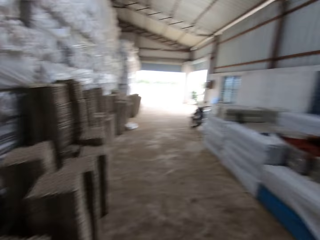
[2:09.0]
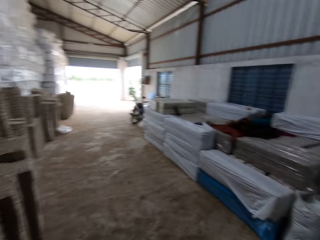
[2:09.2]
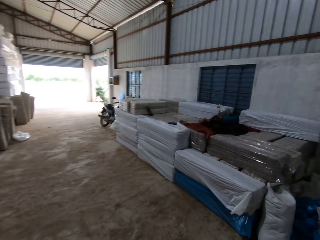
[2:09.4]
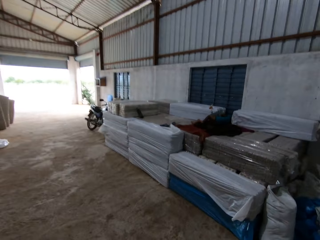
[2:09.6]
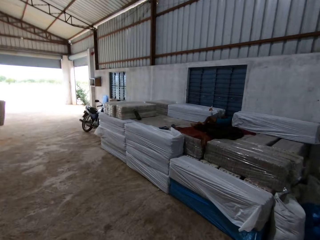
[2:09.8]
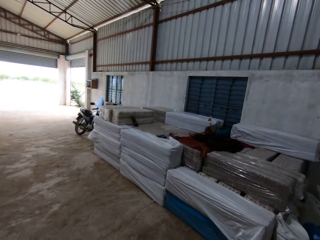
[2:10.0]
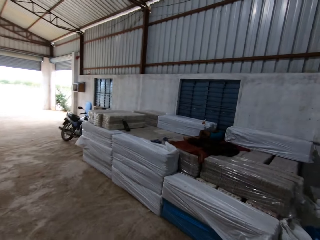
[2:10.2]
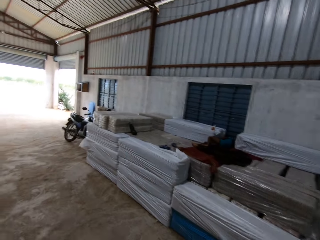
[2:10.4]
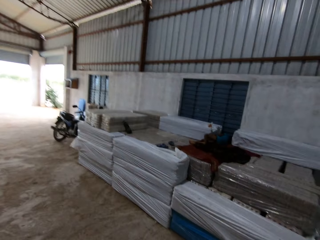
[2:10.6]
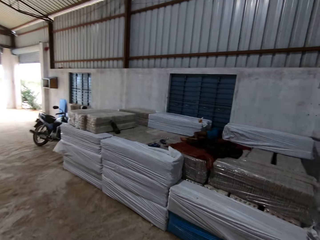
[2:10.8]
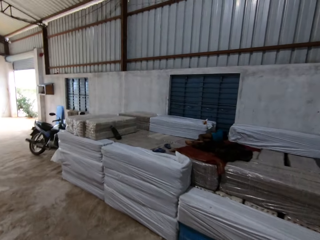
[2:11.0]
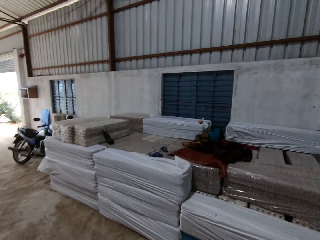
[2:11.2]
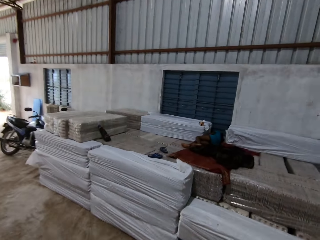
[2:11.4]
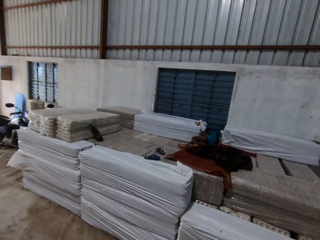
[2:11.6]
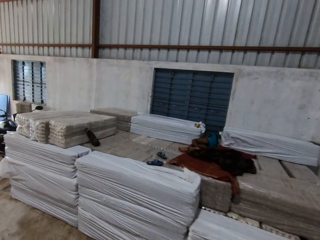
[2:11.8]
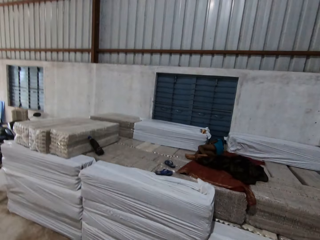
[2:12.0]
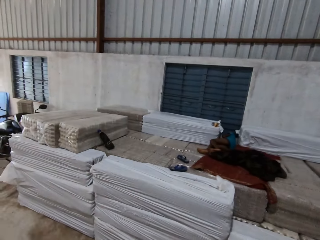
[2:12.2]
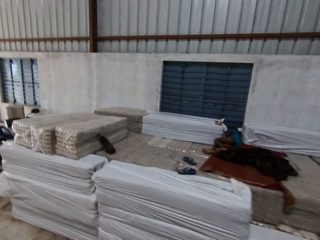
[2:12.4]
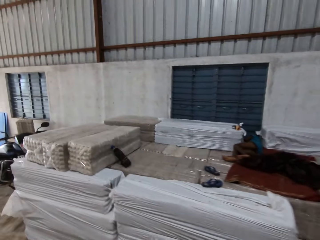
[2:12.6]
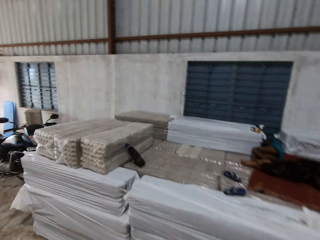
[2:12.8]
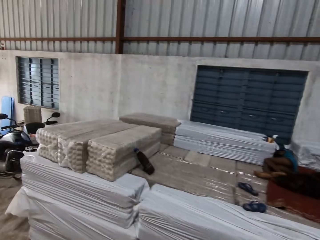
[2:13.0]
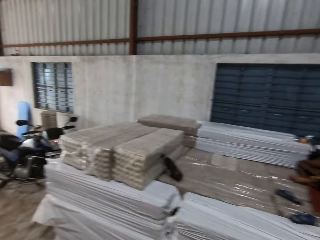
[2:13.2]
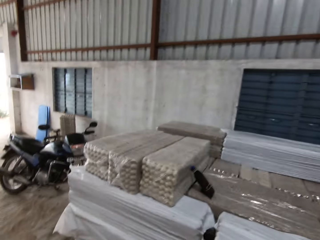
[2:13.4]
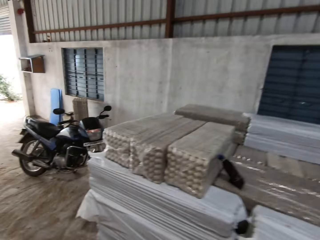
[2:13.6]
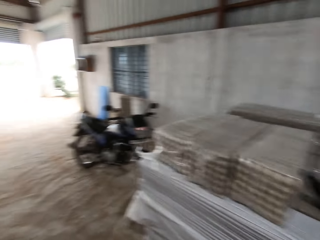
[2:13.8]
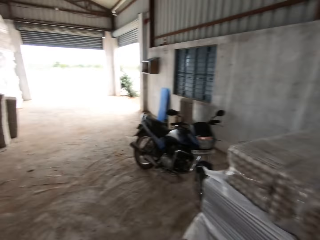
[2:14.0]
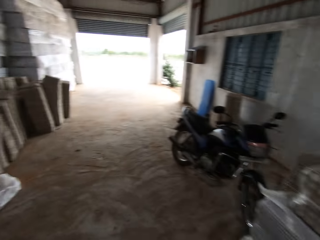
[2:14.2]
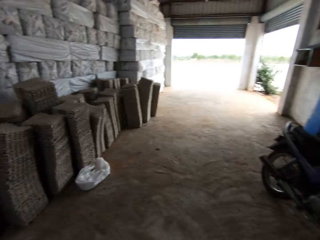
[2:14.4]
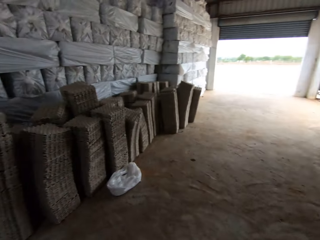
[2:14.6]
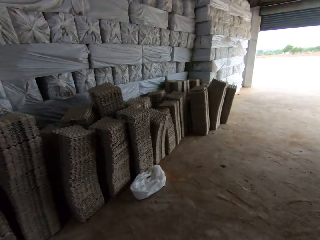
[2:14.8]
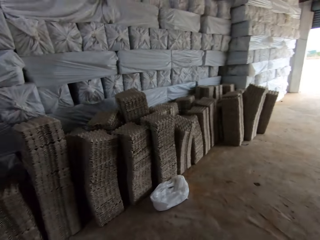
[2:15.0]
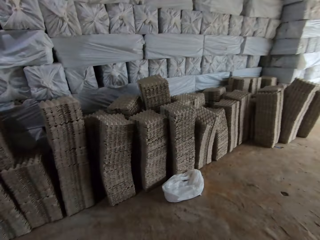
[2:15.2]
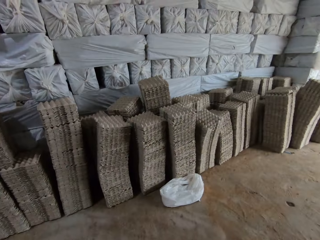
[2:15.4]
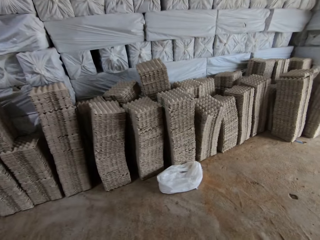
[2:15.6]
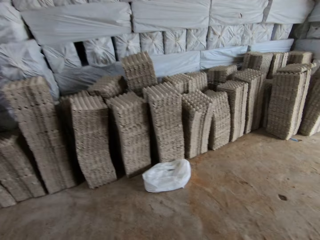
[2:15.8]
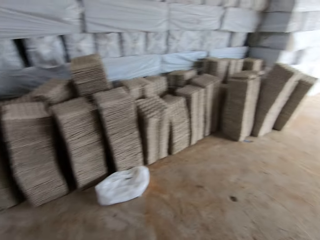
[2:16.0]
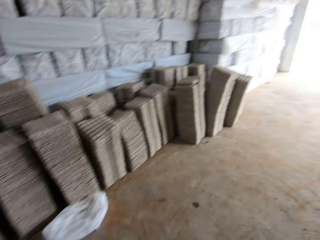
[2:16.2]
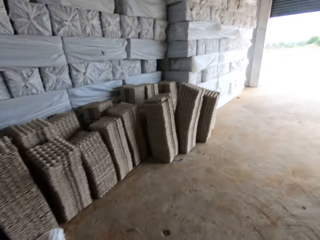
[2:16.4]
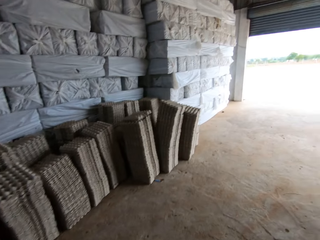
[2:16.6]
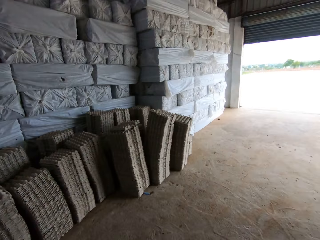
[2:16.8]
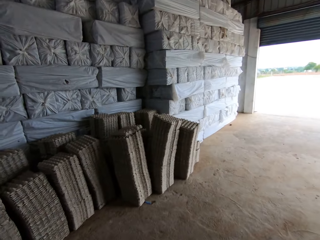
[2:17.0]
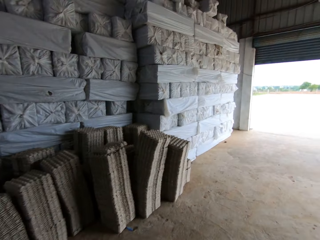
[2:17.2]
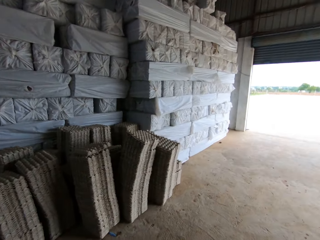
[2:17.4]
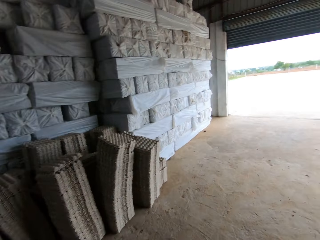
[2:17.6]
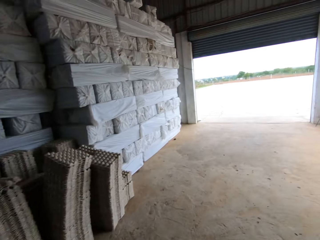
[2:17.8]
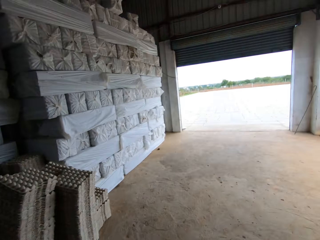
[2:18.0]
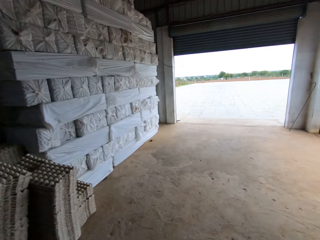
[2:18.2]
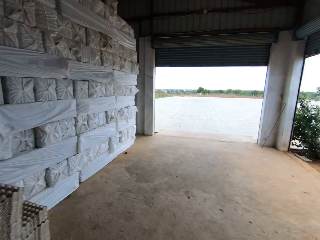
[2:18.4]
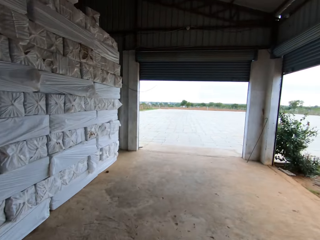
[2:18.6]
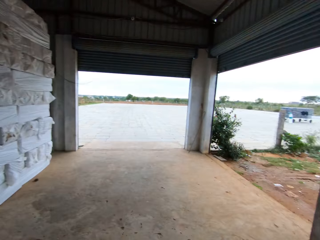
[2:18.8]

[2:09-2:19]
The camera wearer walks around a workshop. They look around the workshop. They walk around the workshop.

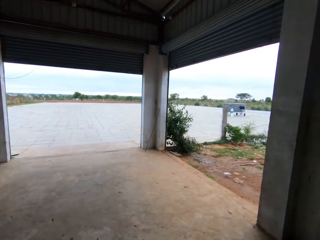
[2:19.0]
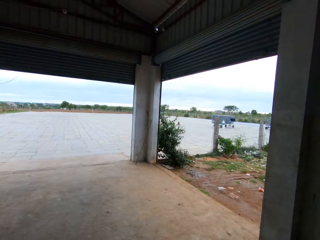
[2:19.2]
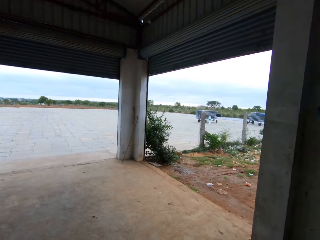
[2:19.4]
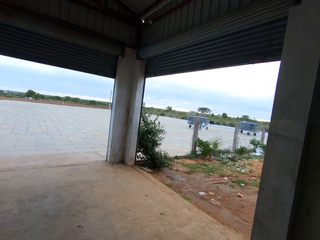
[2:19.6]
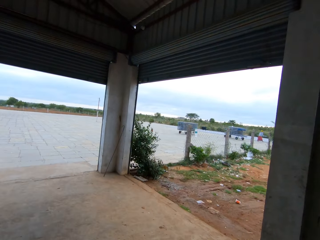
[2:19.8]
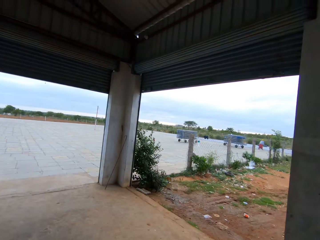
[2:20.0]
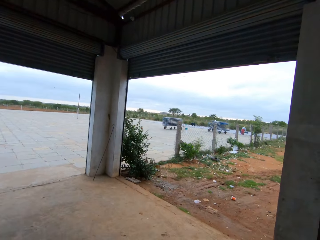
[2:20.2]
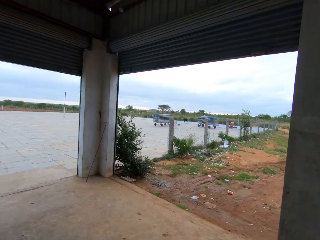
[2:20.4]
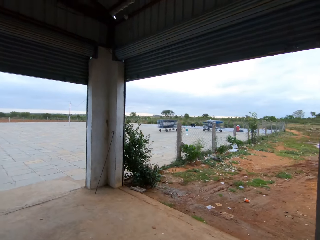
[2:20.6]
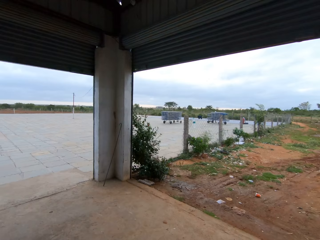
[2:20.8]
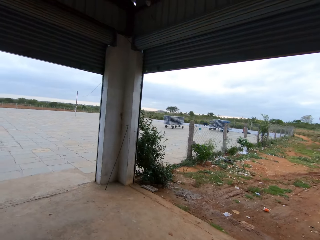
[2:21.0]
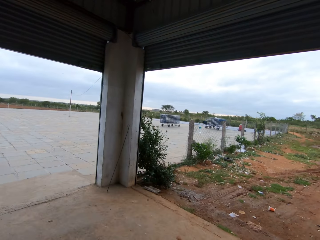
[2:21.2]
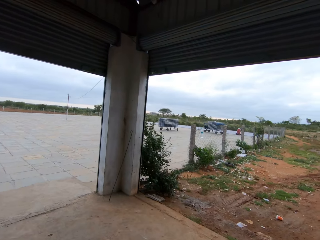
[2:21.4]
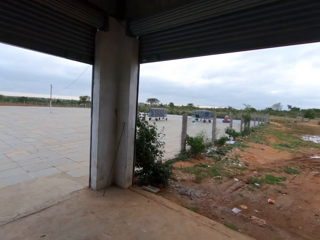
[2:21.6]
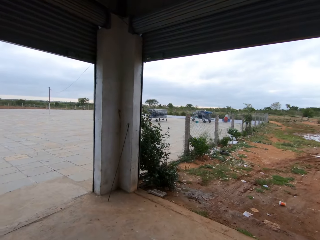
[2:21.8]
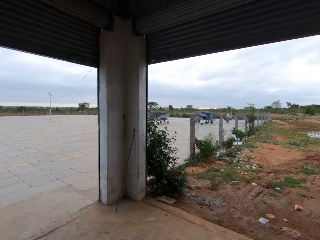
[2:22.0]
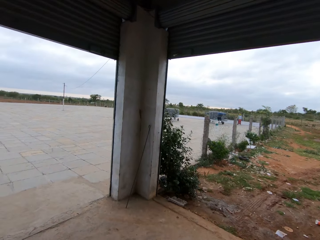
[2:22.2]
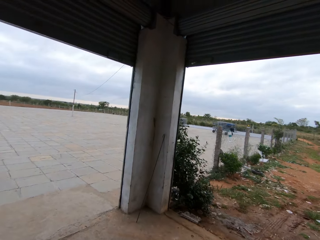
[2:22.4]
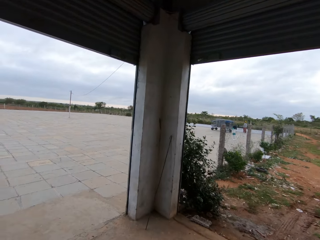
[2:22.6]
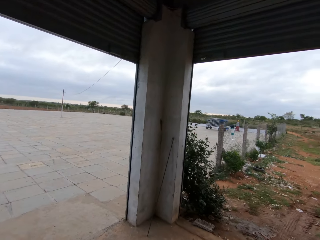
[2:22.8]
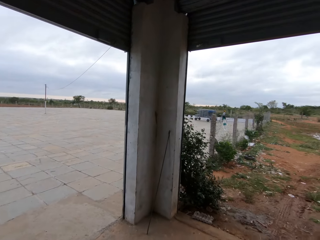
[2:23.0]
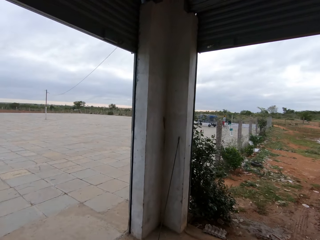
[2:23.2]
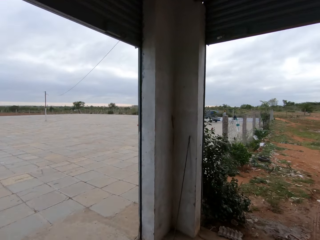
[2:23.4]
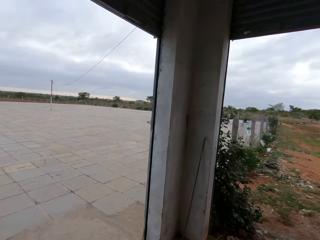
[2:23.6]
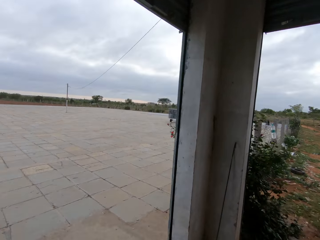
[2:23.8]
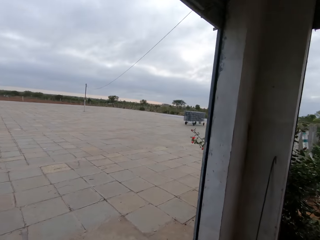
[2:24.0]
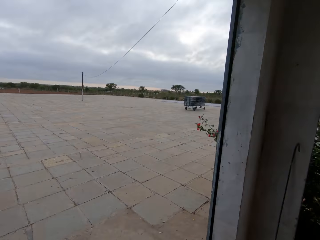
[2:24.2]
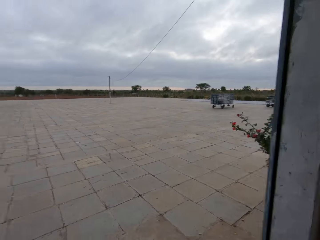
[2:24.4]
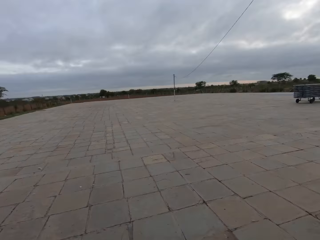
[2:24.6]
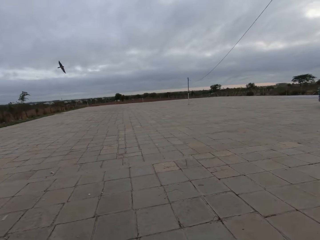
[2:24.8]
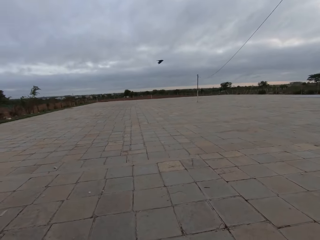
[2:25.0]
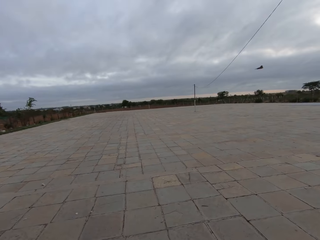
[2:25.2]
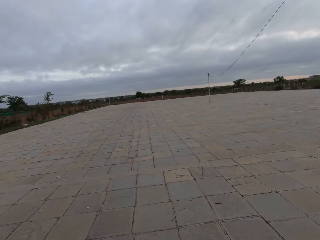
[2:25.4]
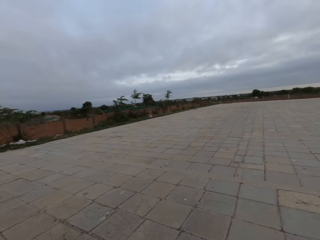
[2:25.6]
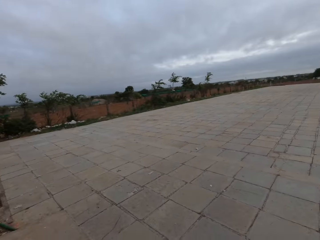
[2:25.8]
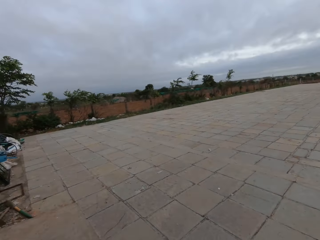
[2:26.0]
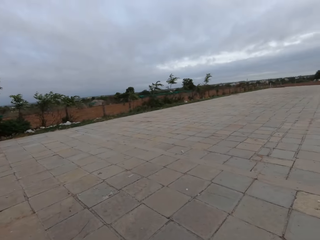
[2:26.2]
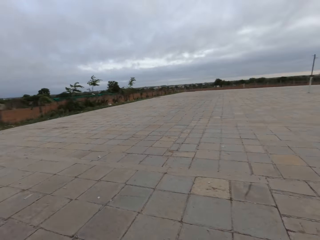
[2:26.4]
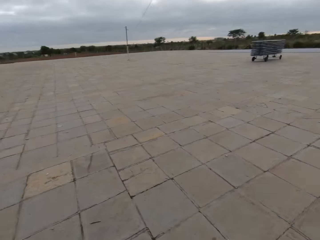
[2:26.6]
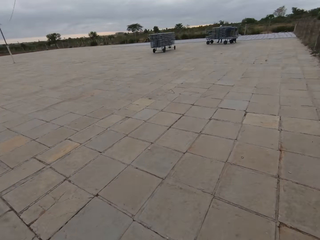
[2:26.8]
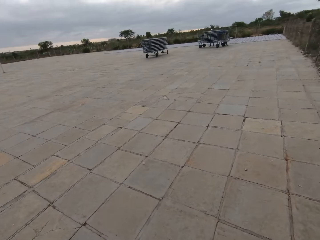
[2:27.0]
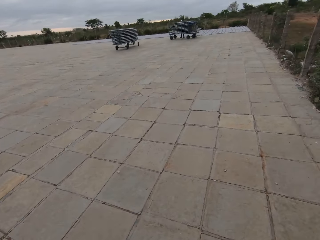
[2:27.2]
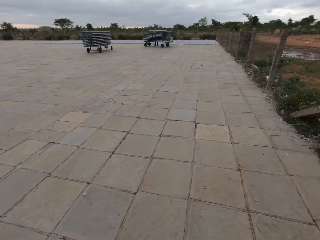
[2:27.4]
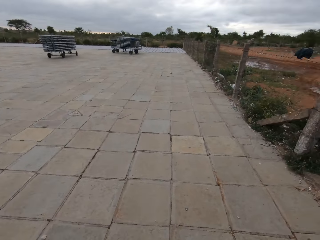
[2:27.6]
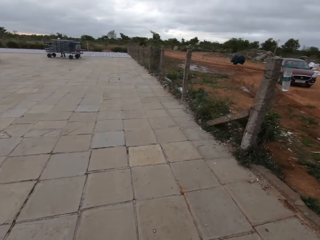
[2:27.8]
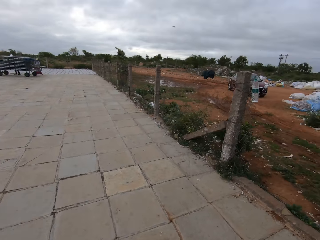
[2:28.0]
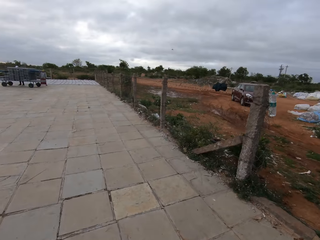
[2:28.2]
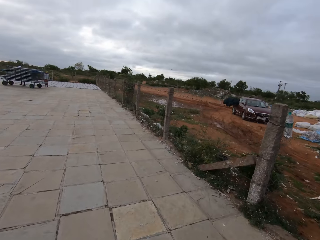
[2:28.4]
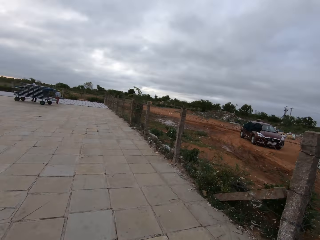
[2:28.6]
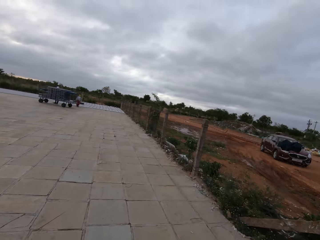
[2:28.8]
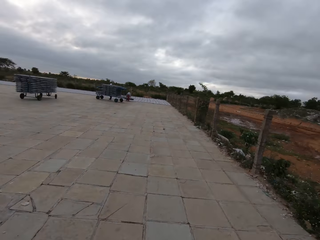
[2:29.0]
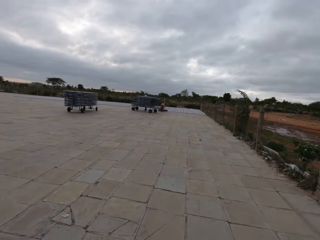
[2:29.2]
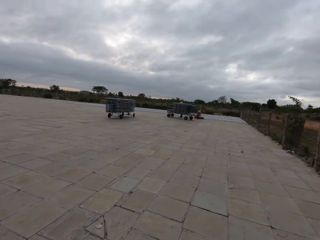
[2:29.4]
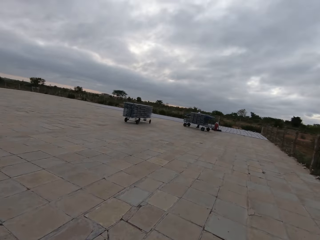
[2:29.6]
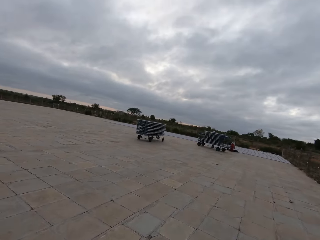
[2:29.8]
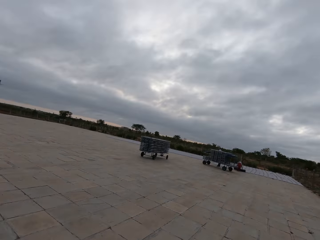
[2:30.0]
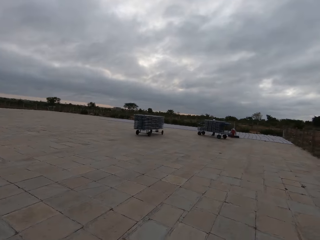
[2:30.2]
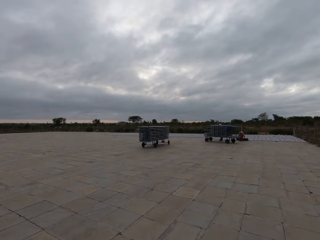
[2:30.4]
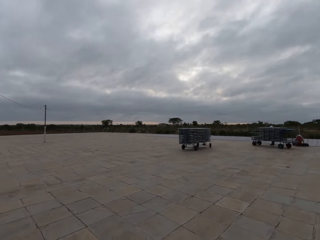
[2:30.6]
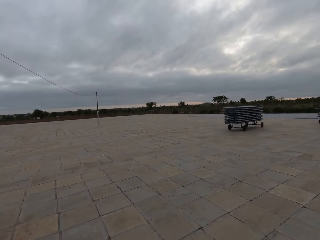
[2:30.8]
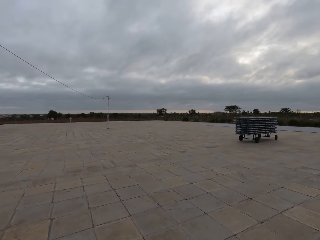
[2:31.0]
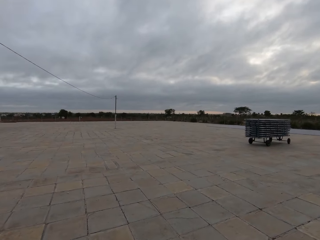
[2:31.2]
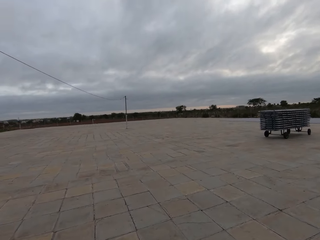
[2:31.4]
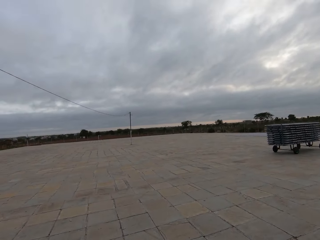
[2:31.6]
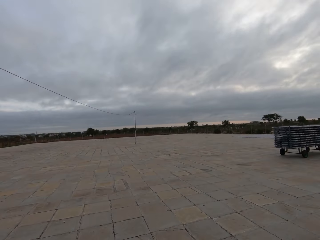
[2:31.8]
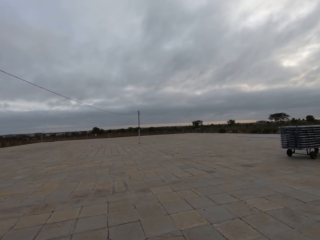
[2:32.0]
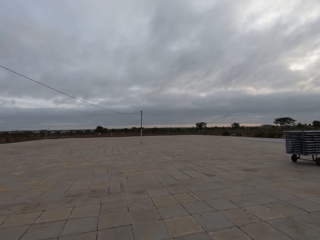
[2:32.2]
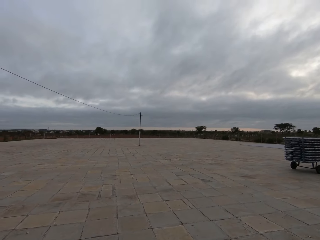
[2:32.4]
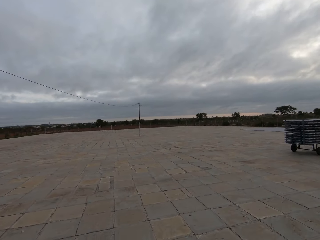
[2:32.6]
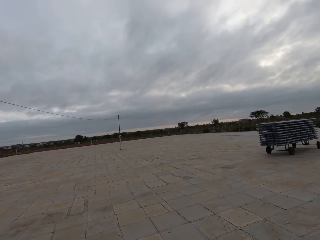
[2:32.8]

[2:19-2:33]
The camera wearer looks around a corridor. They walk around the corridor. They walk out of the factory. They look around a road. They walk around a parking lot. They look around the parking lot.
